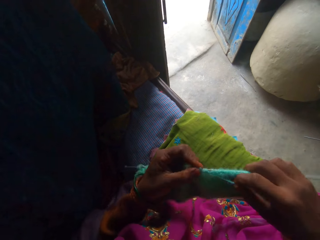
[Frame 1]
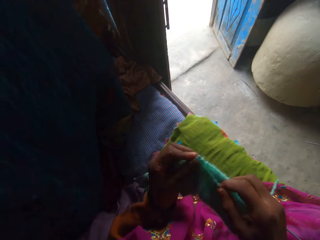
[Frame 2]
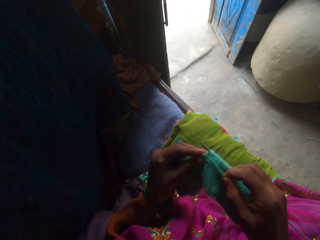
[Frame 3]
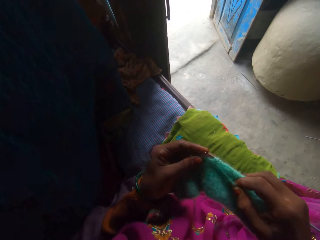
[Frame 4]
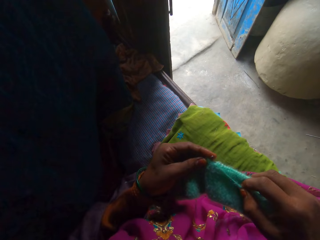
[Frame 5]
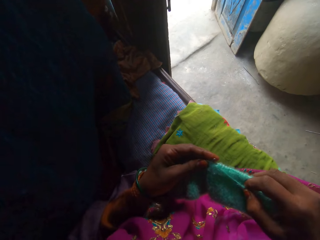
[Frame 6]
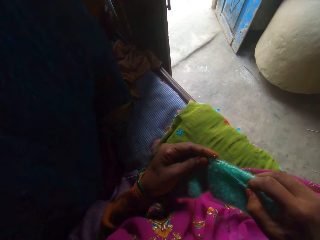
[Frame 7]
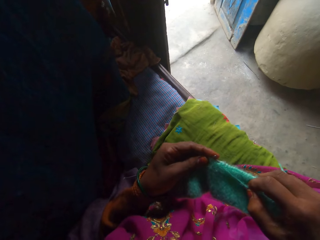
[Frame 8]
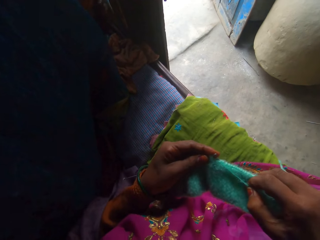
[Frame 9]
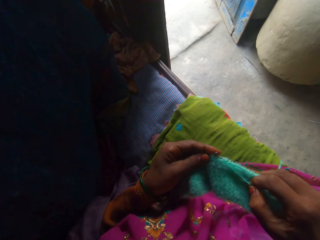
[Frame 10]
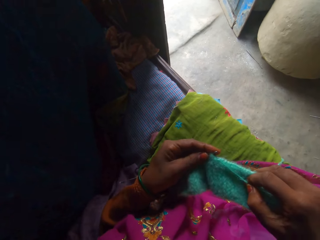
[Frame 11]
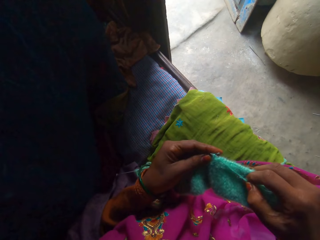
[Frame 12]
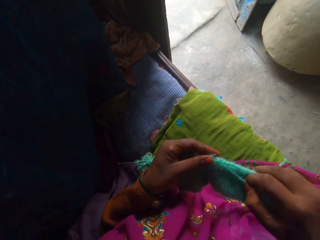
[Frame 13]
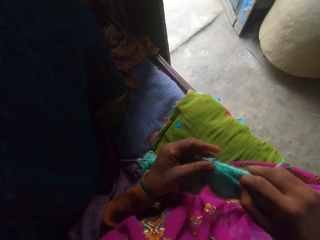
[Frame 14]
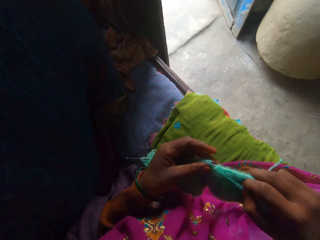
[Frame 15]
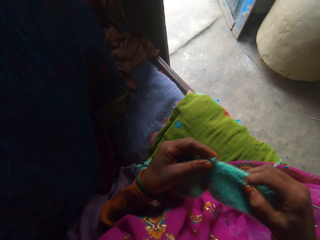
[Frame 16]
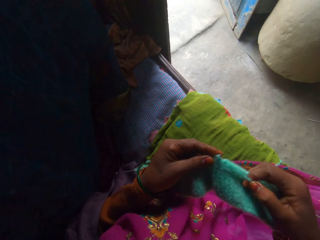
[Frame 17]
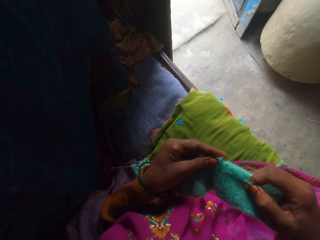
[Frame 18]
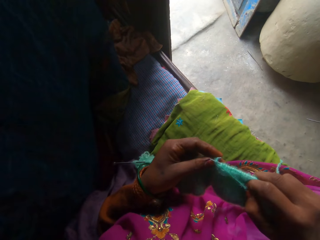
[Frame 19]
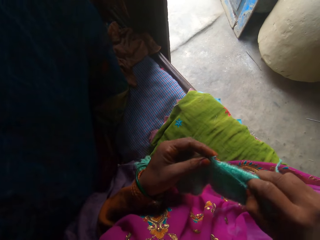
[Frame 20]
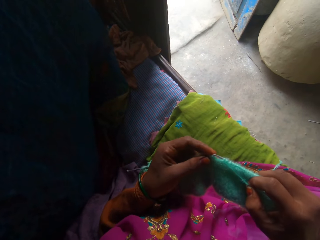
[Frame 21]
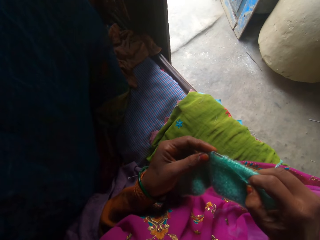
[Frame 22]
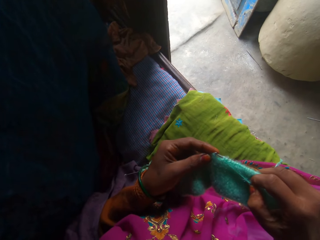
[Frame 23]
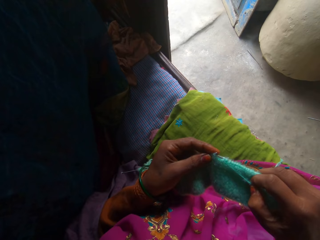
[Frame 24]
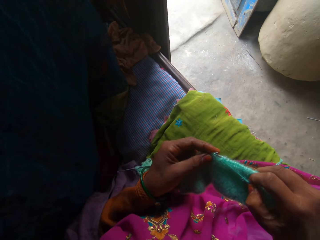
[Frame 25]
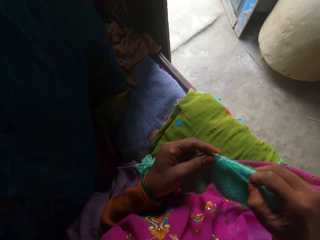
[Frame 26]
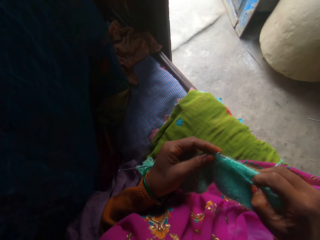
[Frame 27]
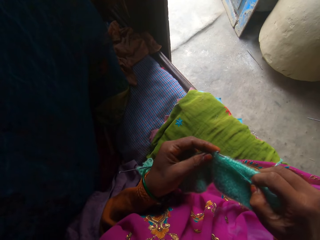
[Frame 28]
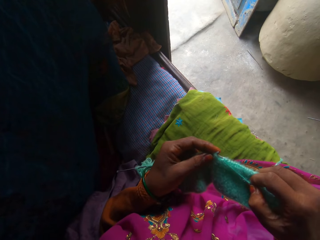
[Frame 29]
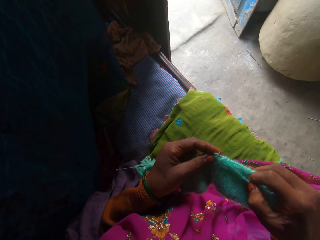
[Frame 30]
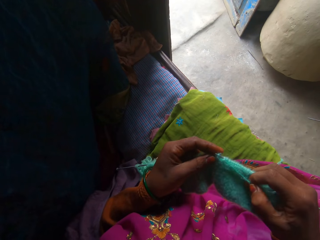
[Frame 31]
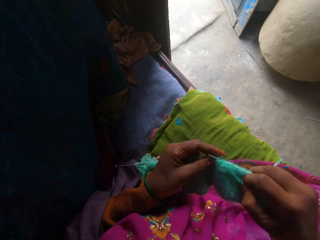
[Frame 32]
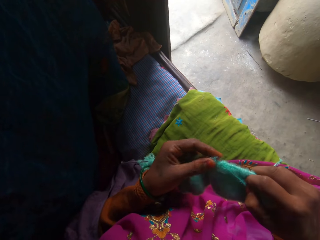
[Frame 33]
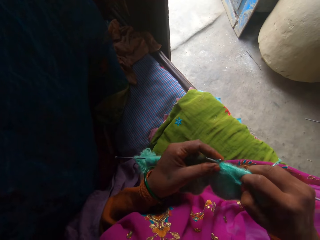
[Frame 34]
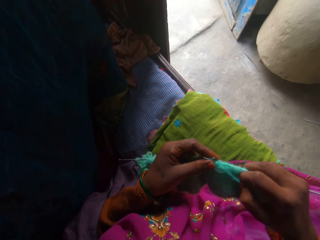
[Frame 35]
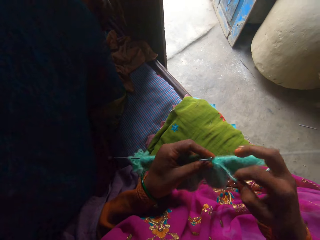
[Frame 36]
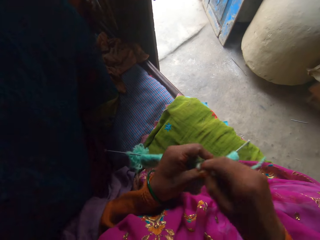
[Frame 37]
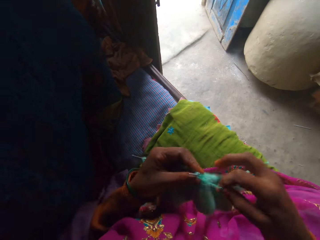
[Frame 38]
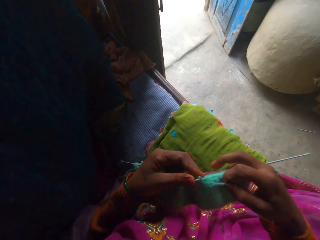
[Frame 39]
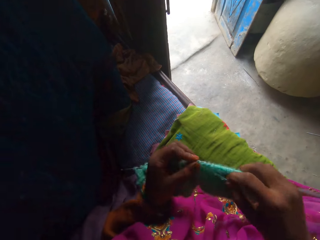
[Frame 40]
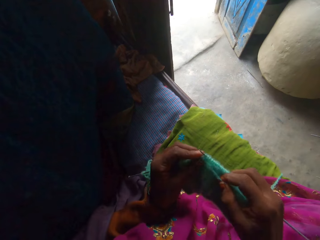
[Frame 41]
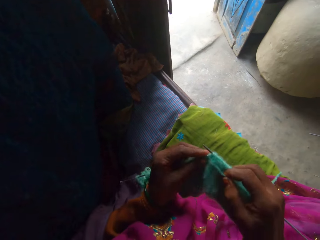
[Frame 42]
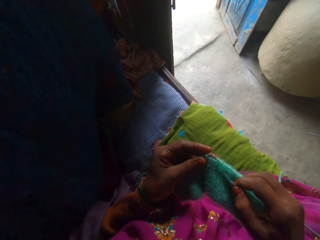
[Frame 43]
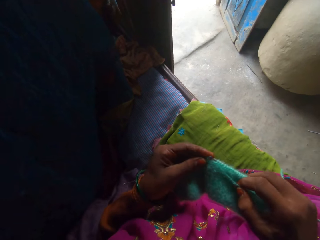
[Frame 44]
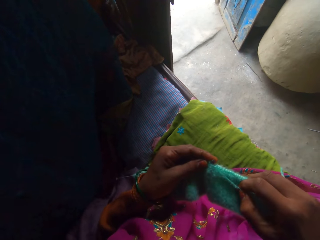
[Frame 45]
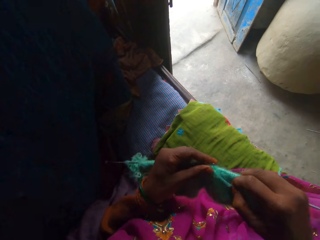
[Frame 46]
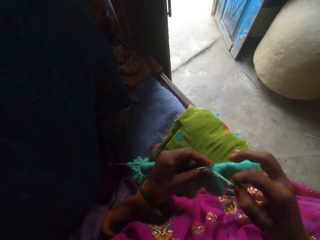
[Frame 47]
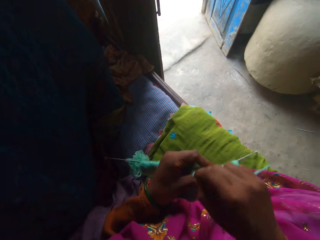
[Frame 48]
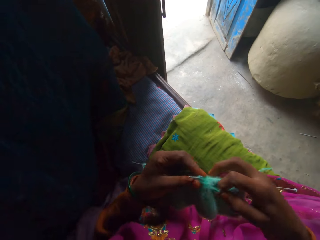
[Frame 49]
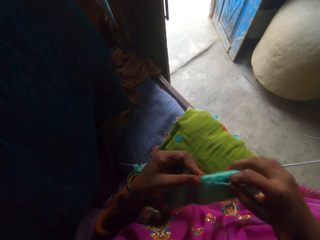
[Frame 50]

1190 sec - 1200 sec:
The camera wearer knits the fabric using knitting needles. They adjust a knitting needle. They adjust the yarn. They knit the fabric using knitting needles.

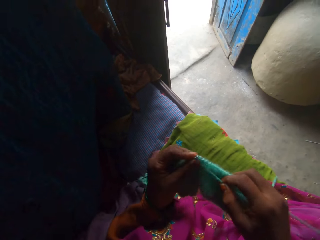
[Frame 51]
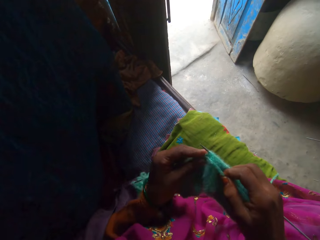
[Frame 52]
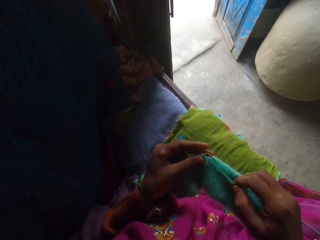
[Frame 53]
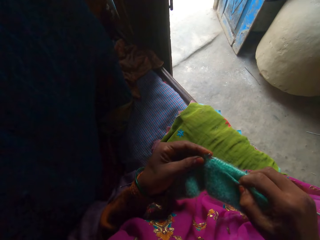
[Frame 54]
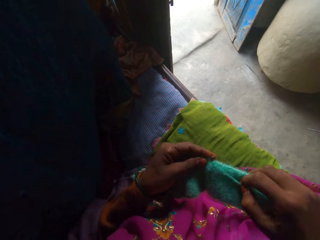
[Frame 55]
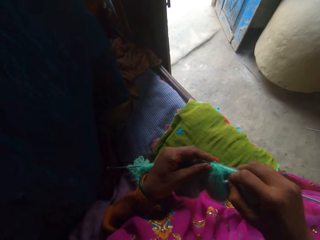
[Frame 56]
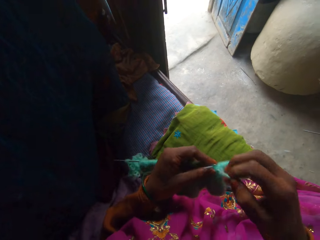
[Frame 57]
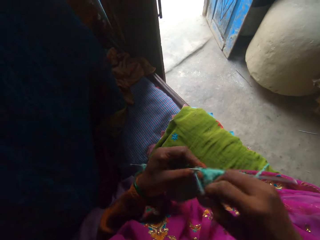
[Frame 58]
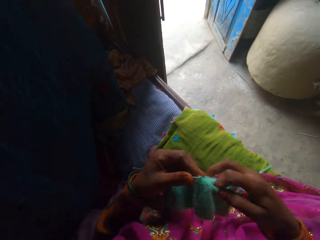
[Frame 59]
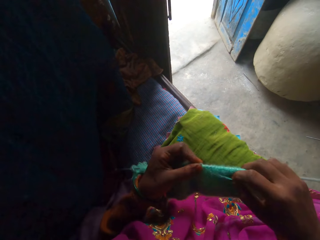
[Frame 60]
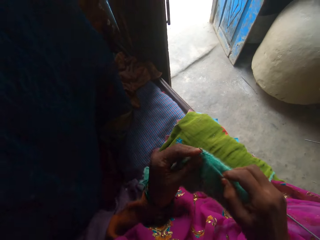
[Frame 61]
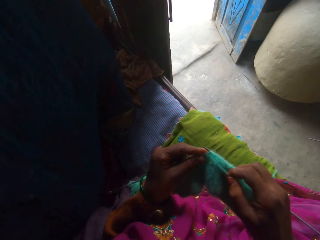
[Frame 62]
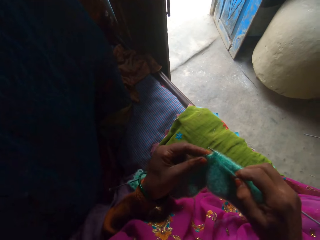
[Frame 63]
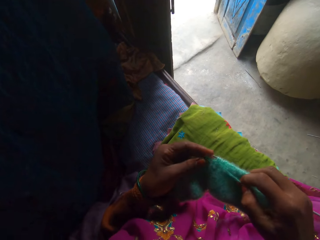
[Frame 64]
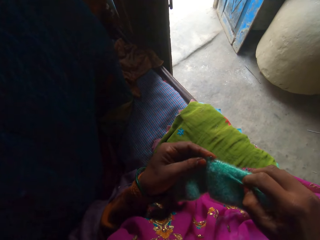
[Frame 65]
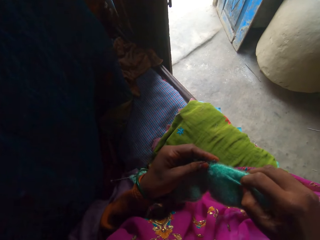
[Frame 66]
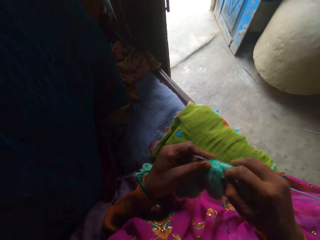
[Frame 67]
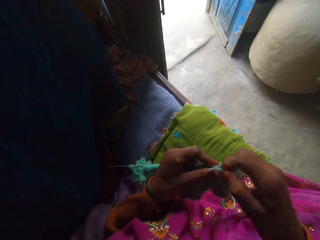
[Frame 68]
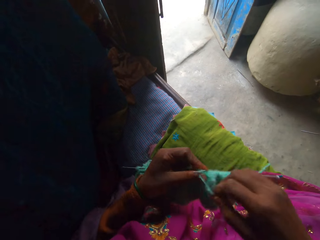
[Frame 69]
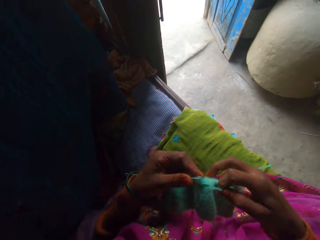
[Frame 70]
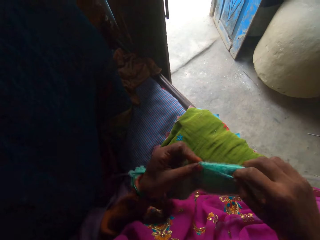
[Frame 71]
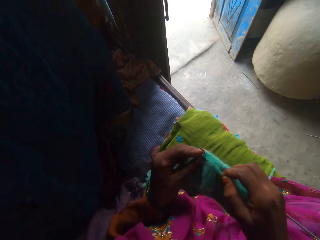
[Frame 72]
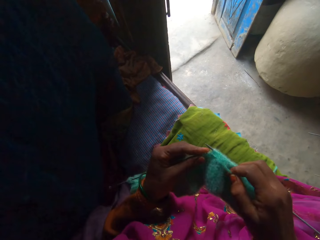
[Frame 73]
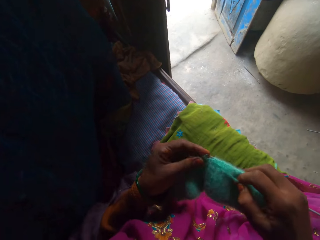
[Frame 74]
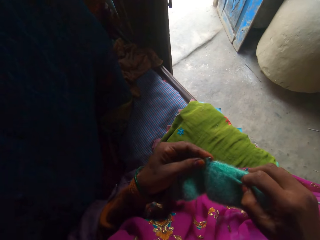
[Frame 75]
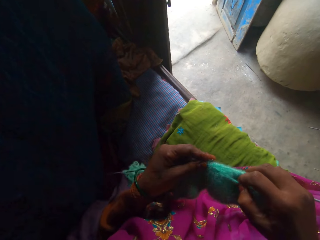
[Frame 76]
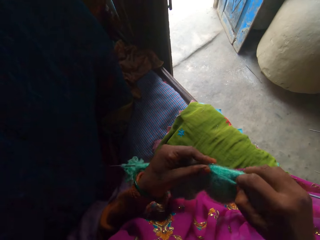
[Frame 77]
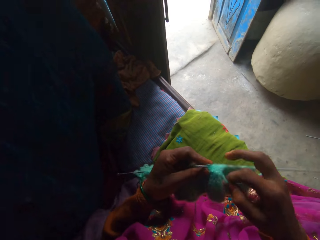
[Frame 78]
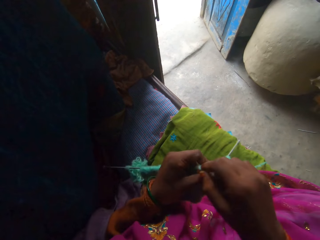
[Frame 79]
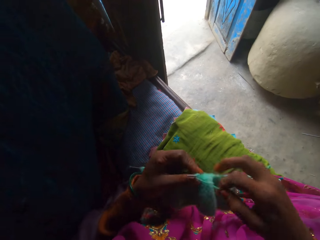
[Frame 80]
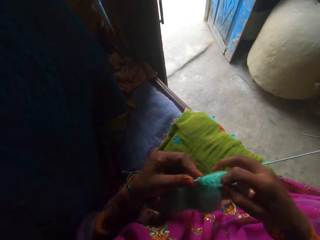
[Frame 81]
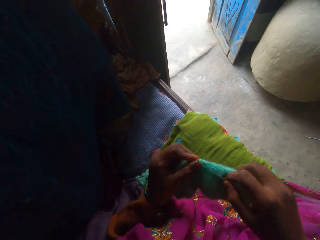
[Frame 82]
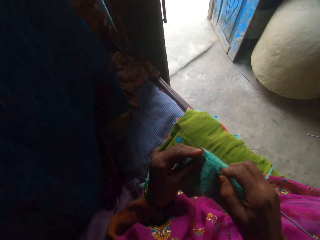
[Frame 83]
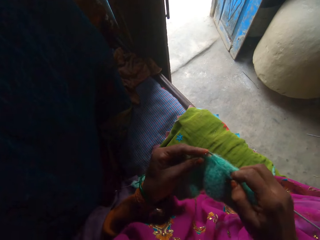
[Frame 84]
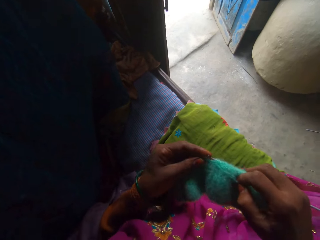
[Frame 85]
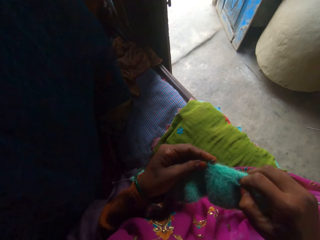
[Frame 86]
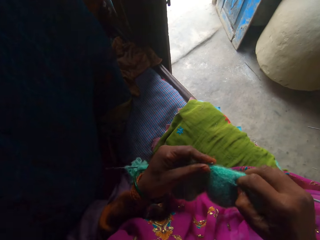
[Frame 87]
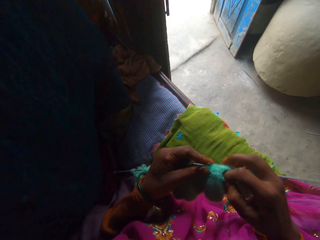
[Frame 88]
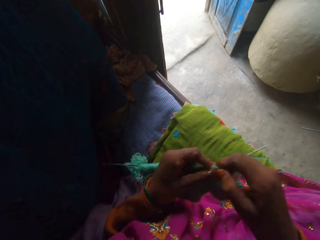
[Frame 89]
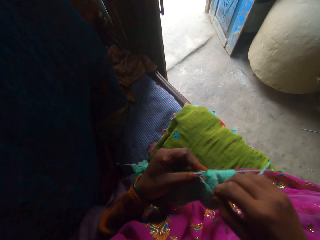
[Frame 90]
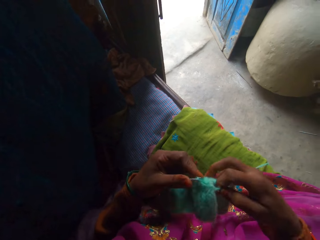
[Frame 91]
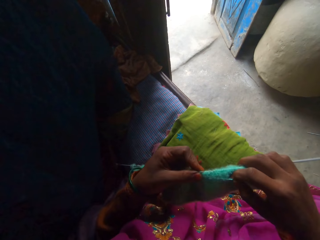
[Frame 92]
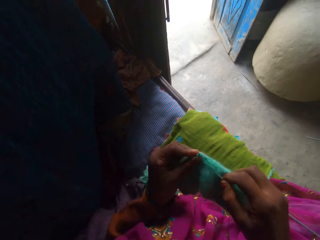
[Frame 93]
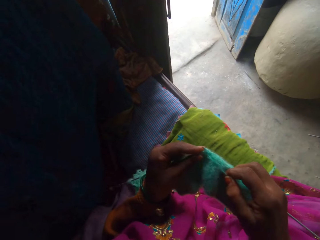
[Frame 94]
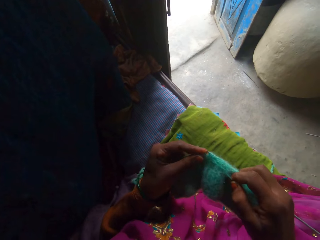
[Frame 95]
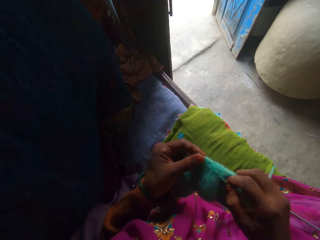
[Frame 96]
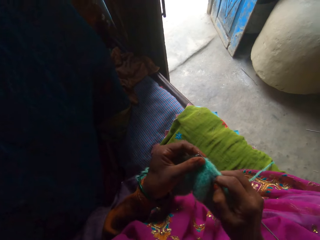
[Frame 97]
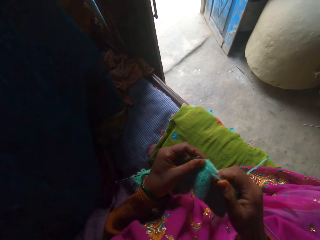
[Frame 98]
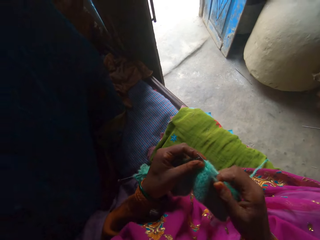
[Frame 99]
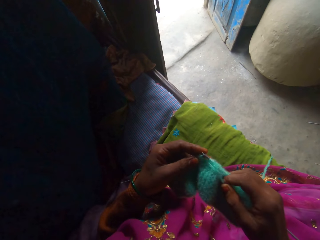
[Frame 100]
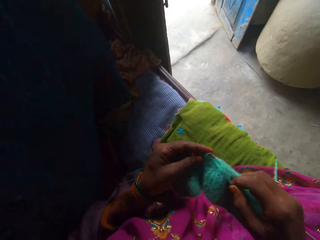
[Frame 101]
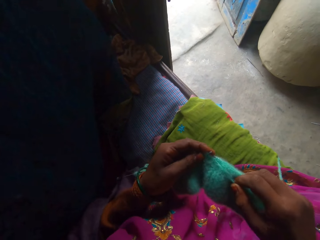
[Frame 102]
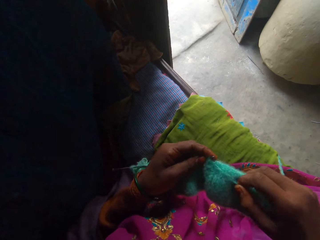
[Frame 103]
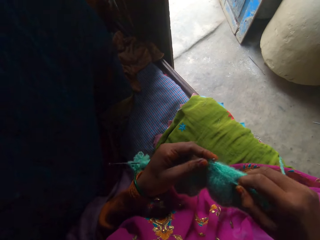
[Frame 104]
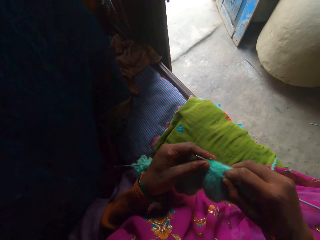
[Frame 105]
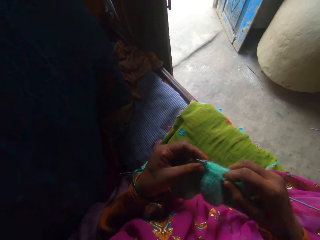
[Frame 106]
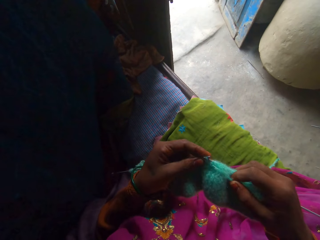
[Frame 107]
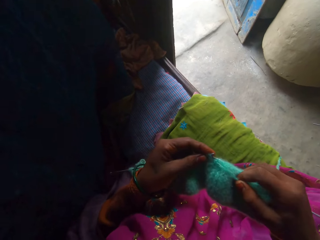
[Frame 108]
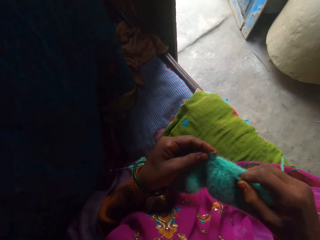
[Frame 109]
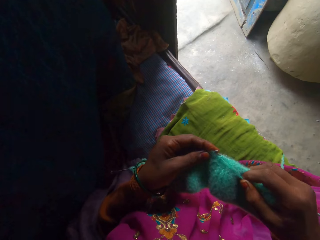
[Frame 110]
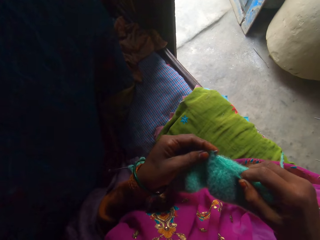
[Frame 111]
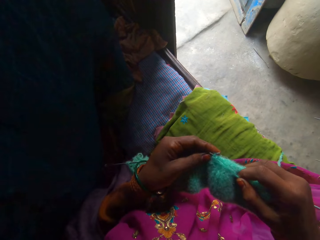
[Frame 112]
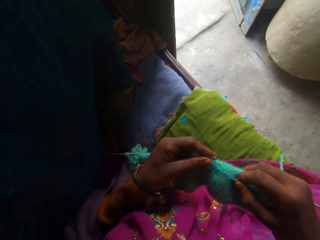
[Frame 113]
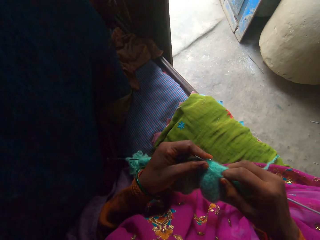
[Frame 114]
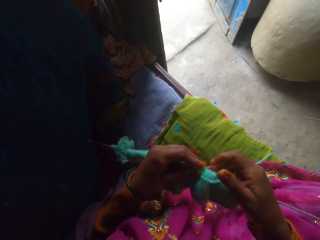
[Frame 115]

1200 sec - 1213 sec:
The camera wearer adjusts the yarn. They knit the fabric using knitting needles. They adjust the yarn. They knit the fabric using knitting needles. They adjust the yarn. They knit the fabric using knitting needles. They adjust the yarn. They knit the fabric using knitting needles. They adjust the yarn. They knit the fabric using knitting needles.
